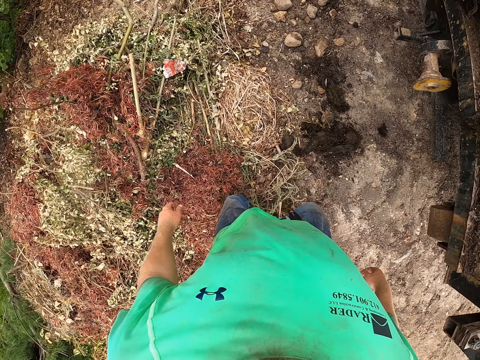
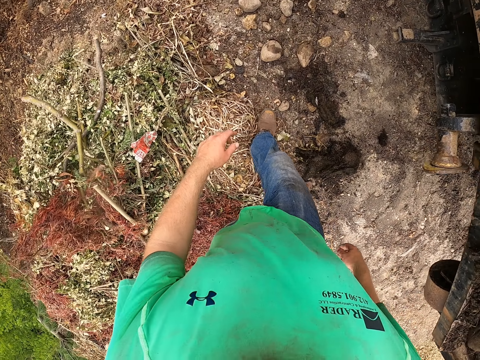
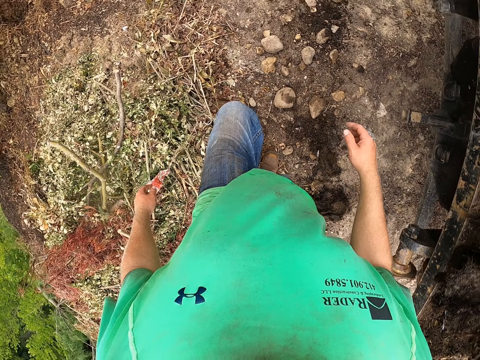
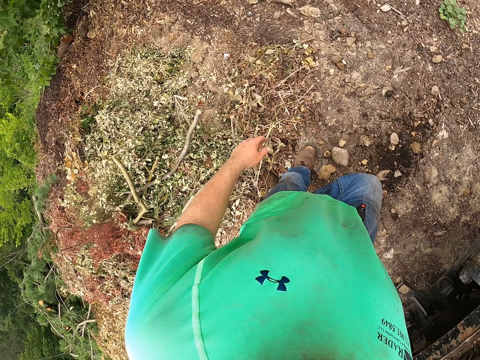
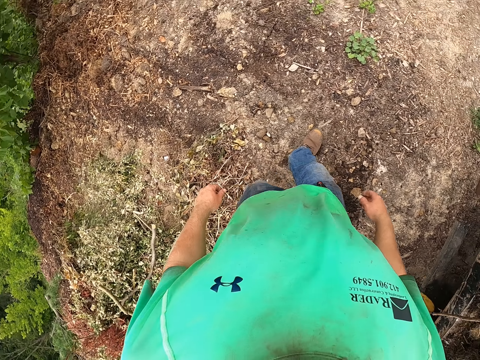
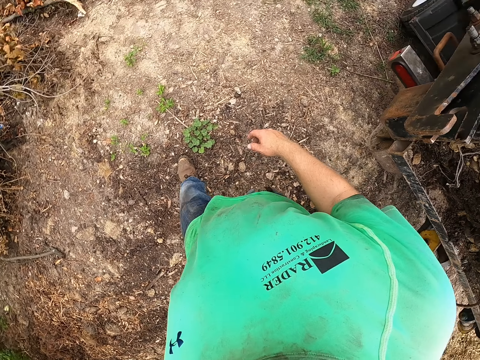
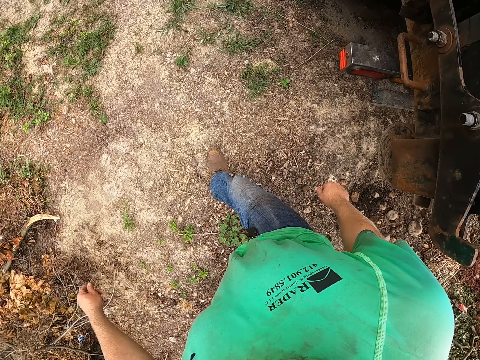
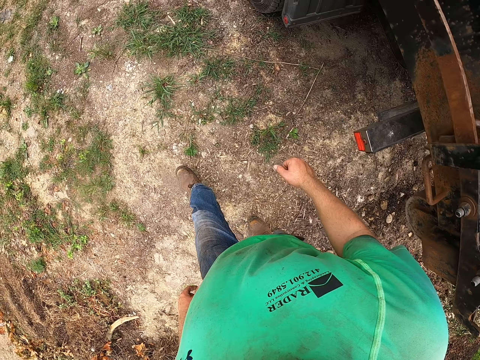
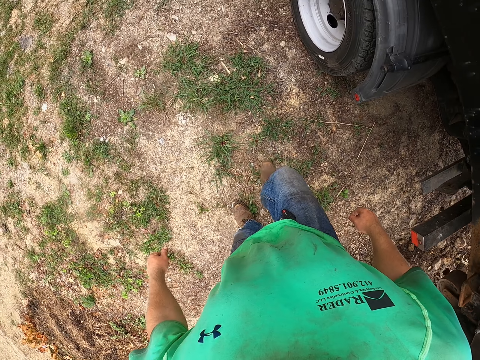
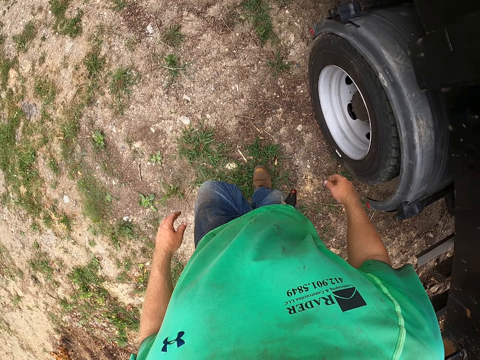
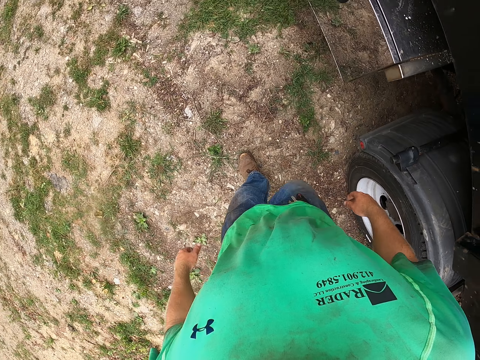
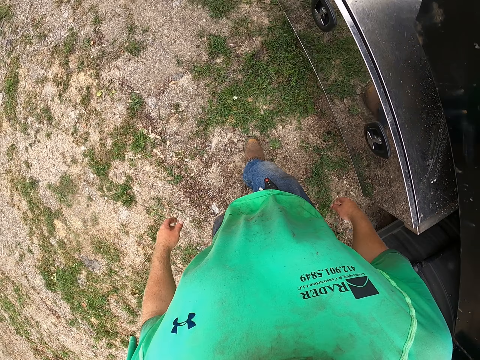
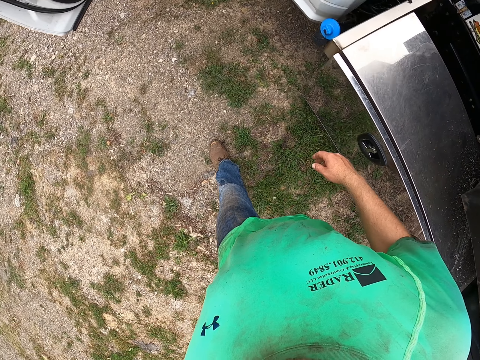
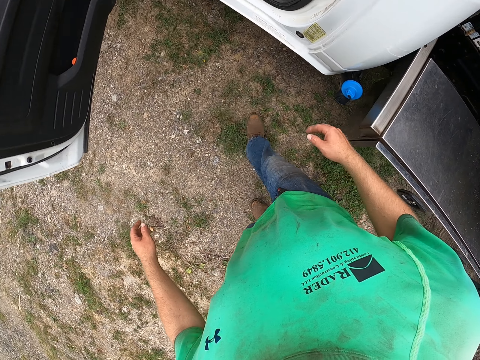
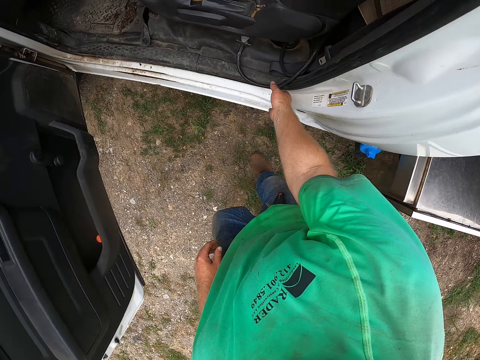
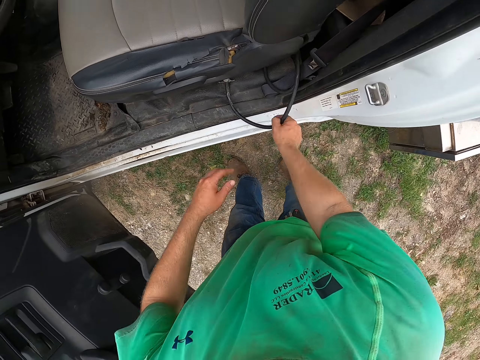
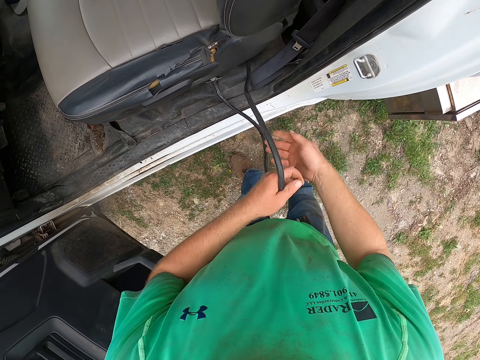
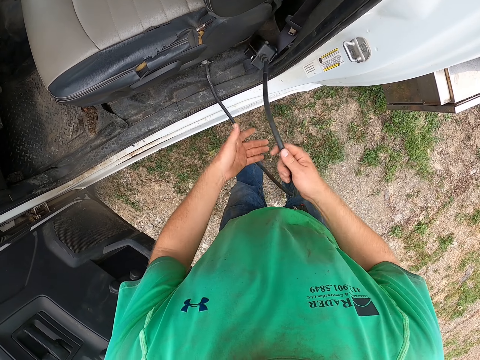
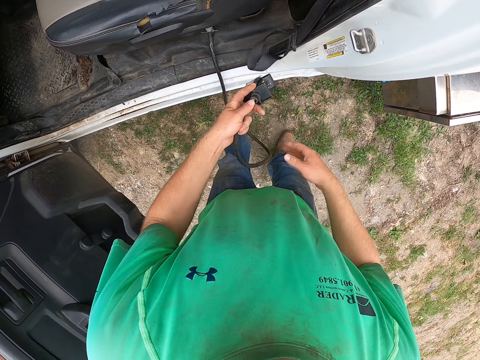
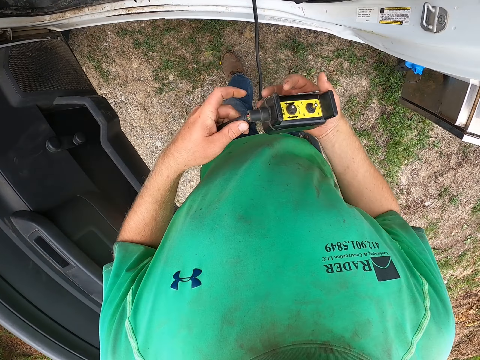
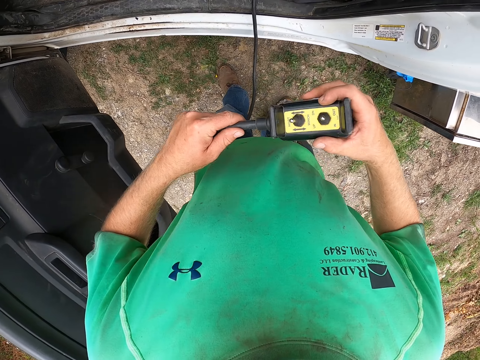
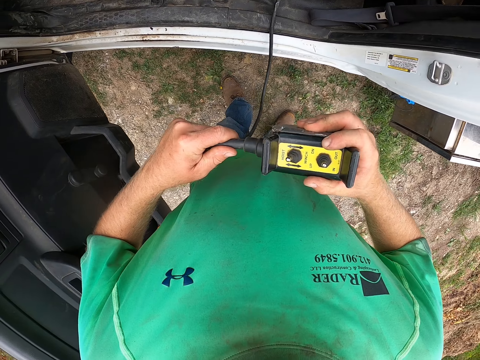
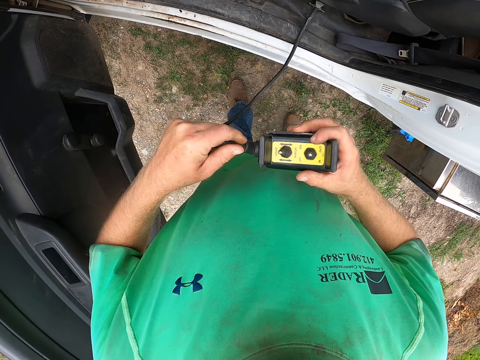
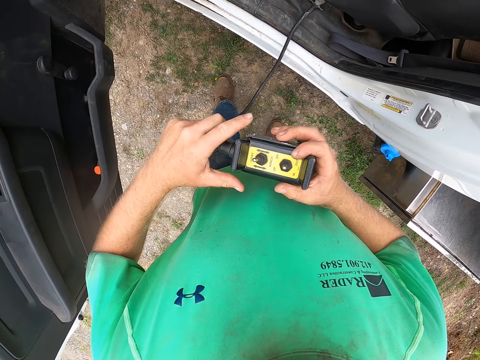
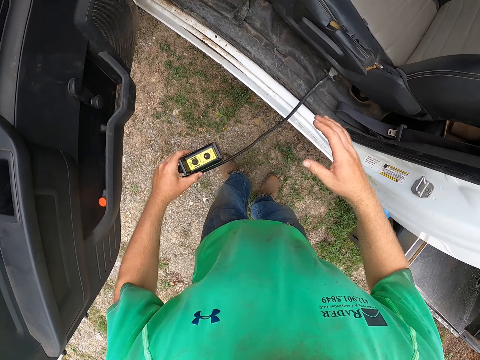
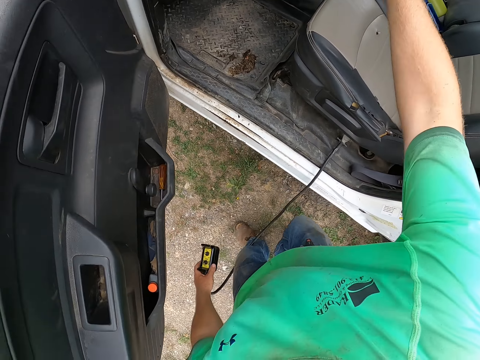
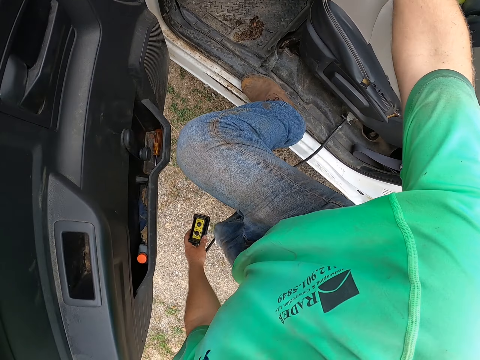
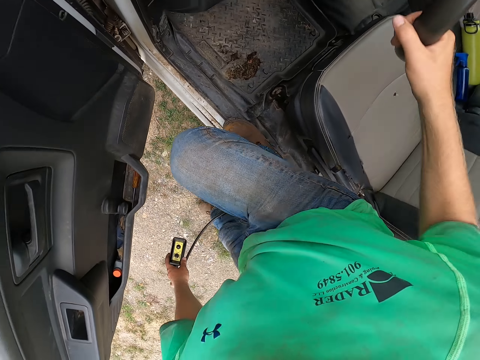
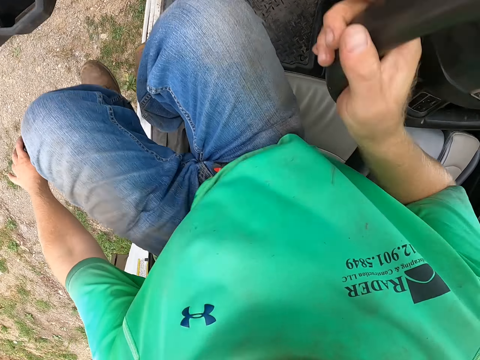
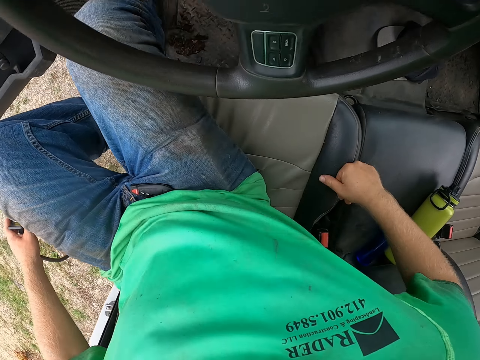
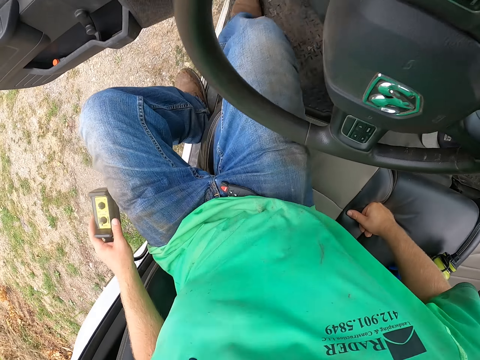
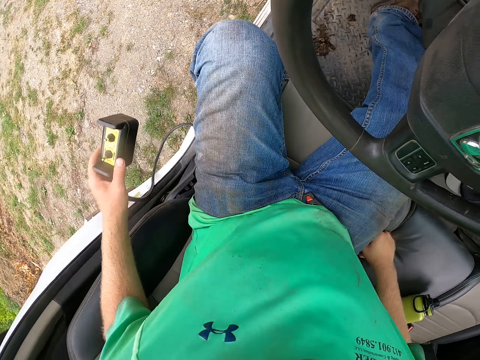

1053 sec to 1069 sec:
The camera wearer pulls a controller from under the driver seat of the truck with his hands. He holds the wire cable. He holds the controller head with his right hand. He passes the controller head in his right hand to his left hand. He enters the truck.

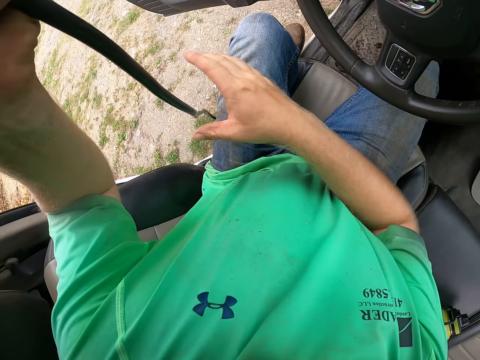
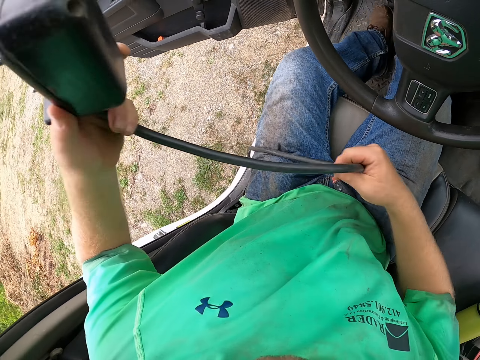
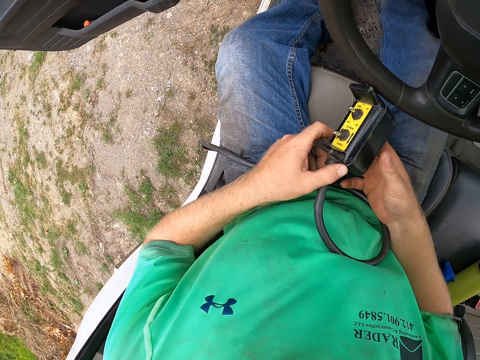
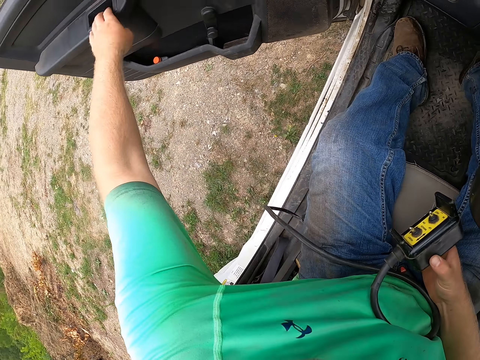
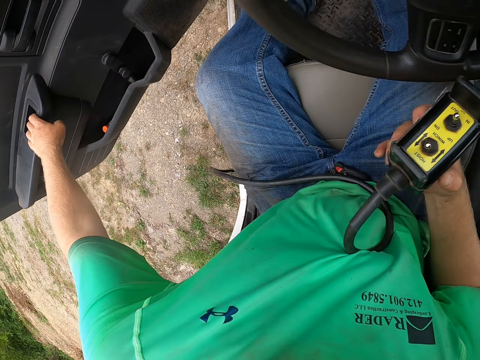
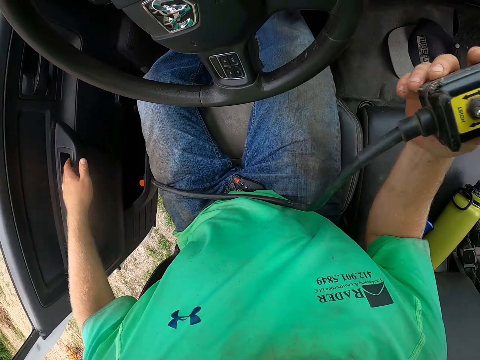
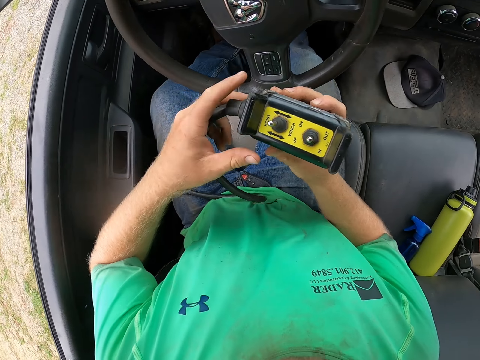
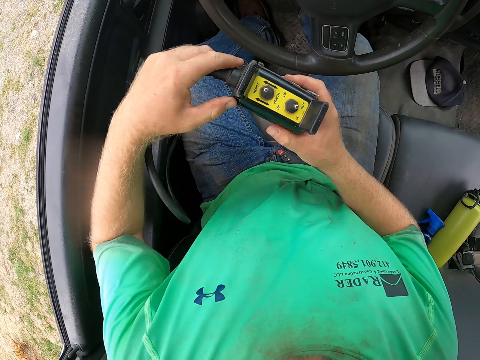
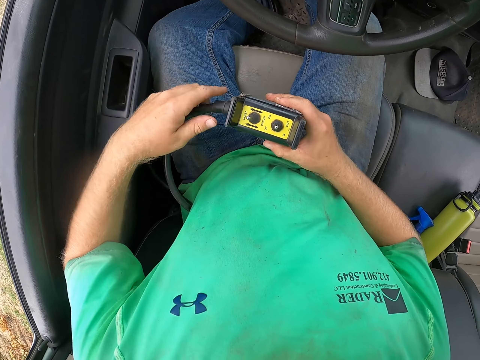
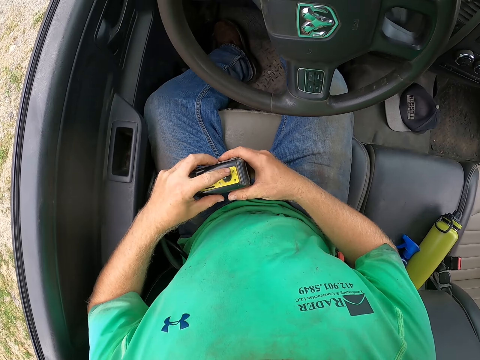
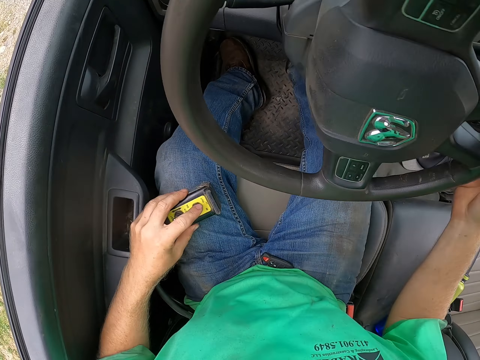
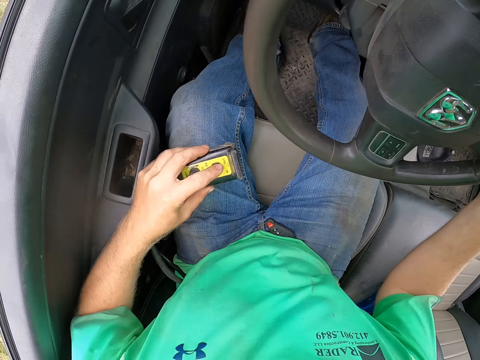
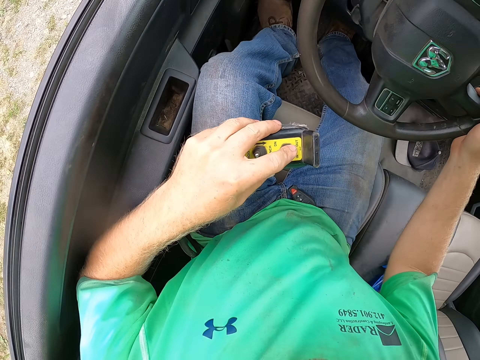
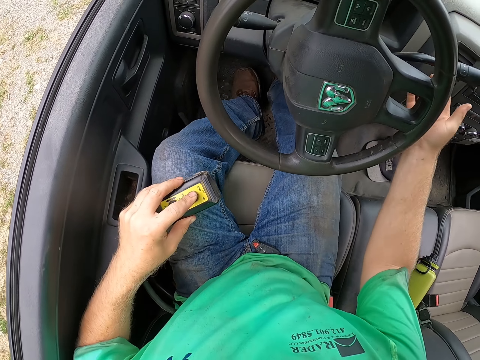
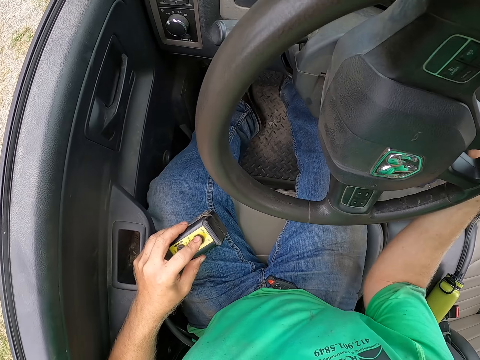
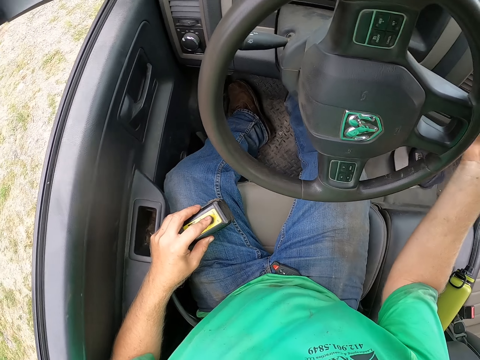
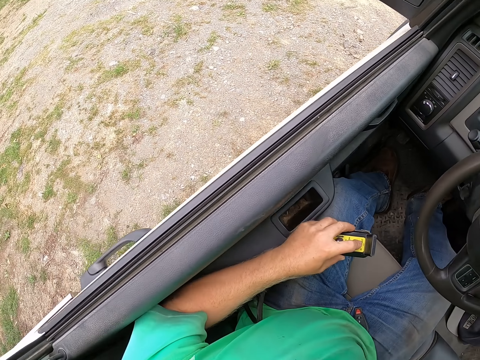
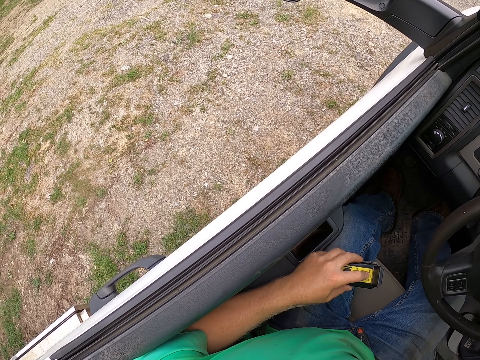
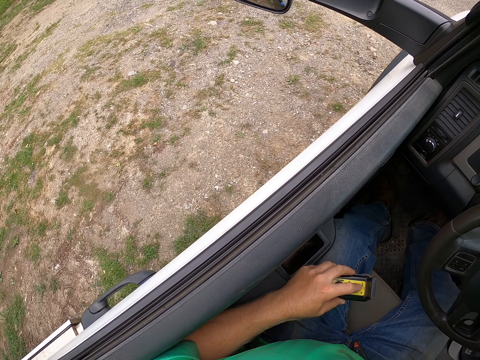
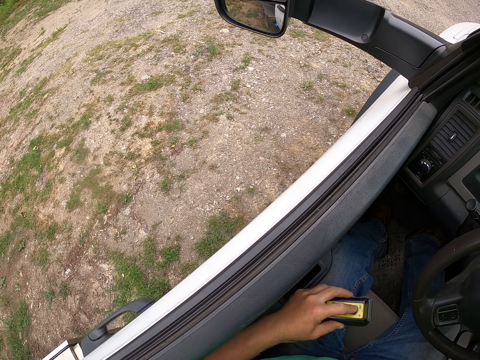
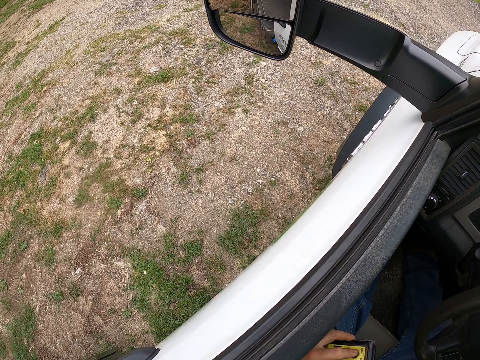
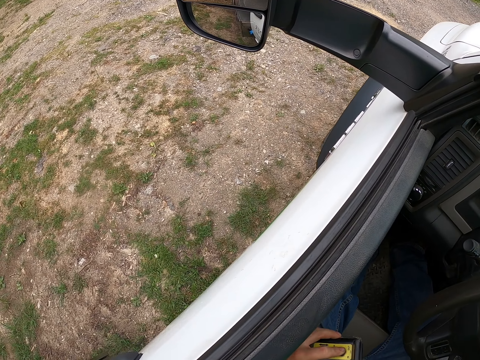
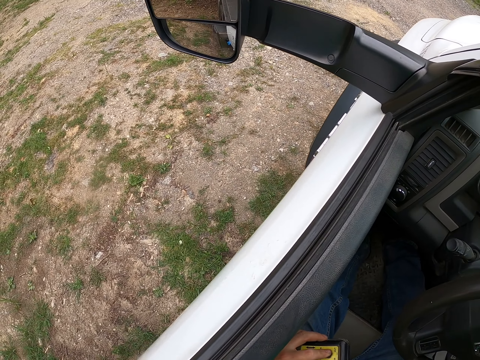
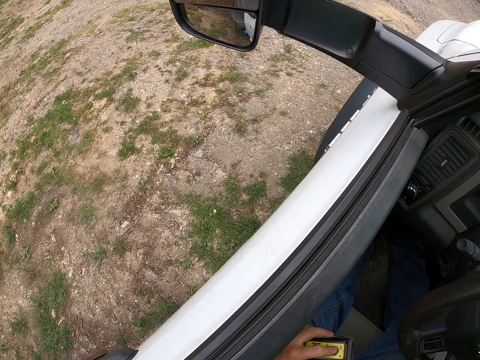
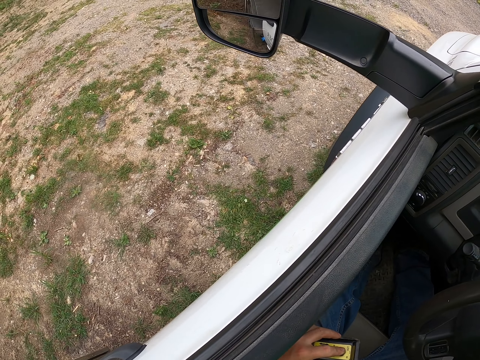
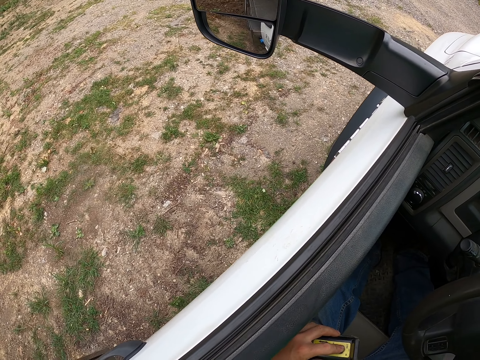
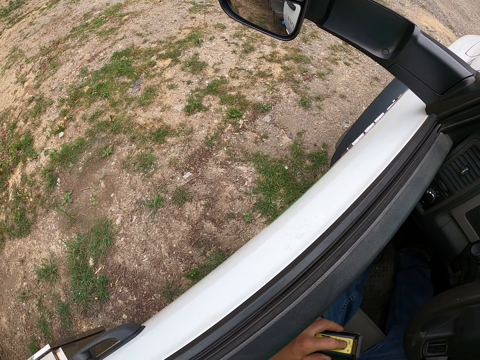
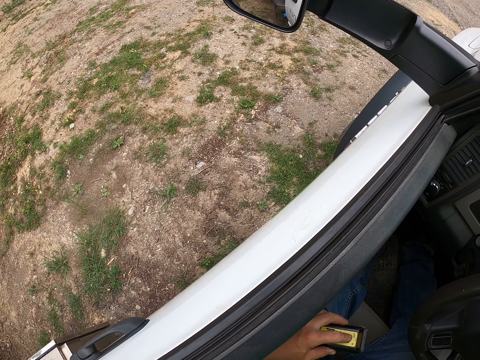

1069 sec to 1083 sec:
The camera wearer passes the controller head in his left hand to his right hand. He holds the wire cable. He closes the door of the truck with his left hand. He fixes the wire cable. He passes the controller head in his right hand to his left hand. He pulls the gear stick of the truck with his right hand. He starts the car. He drives the truck with the steering wheel in his right hand. He looks around the compound.
